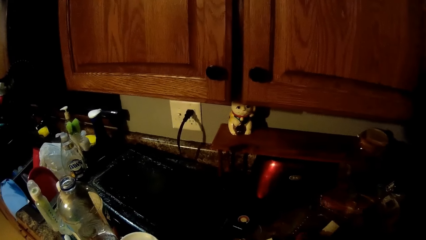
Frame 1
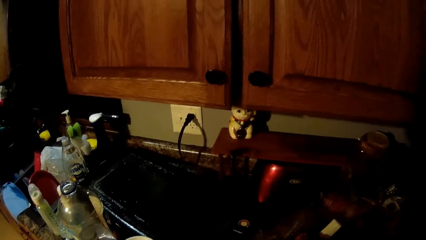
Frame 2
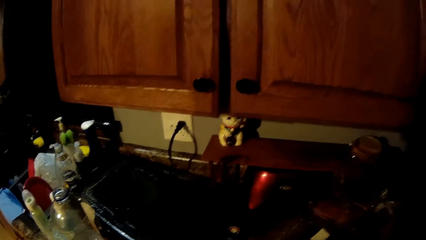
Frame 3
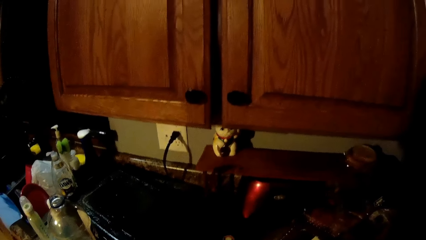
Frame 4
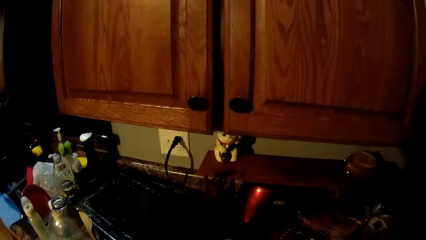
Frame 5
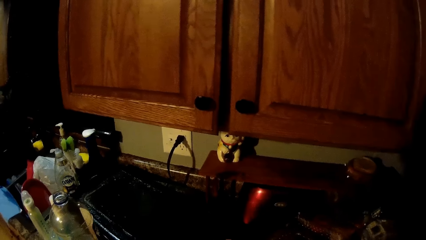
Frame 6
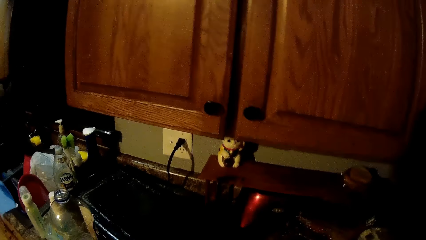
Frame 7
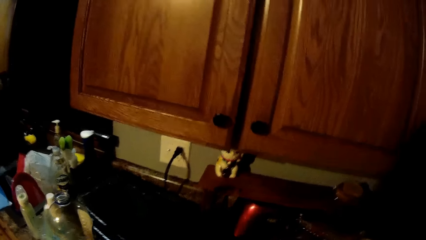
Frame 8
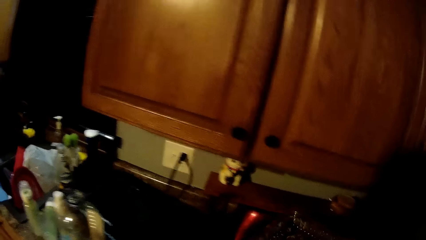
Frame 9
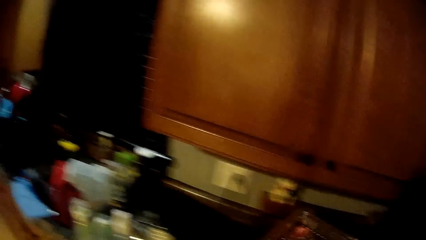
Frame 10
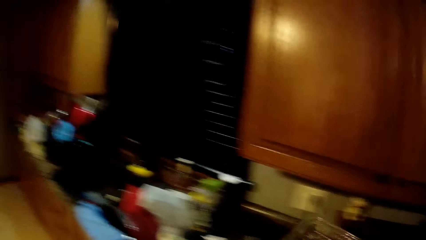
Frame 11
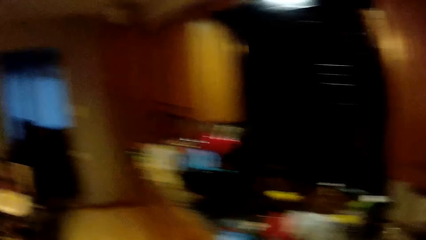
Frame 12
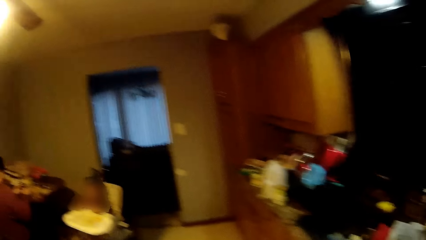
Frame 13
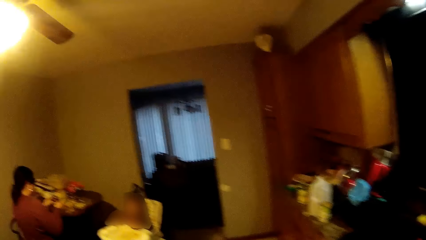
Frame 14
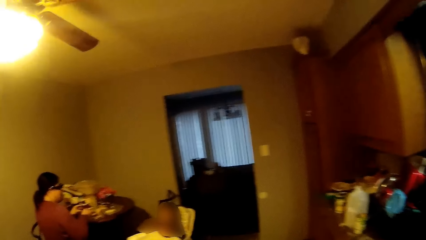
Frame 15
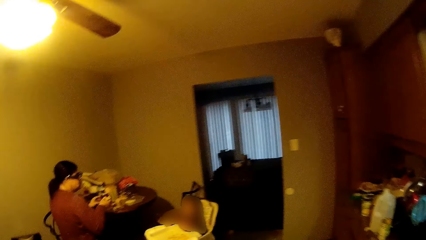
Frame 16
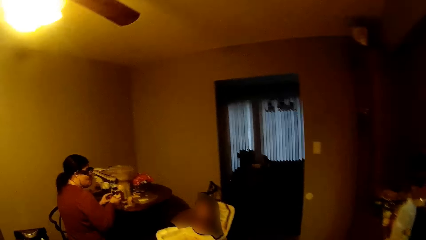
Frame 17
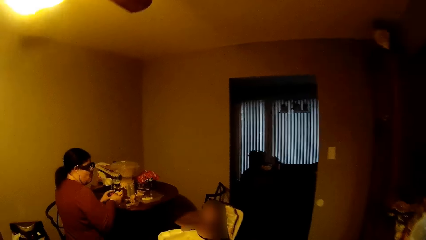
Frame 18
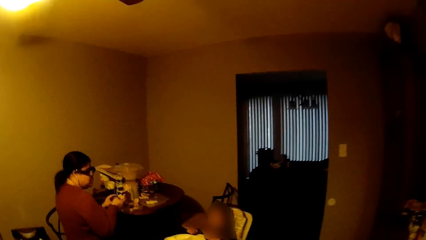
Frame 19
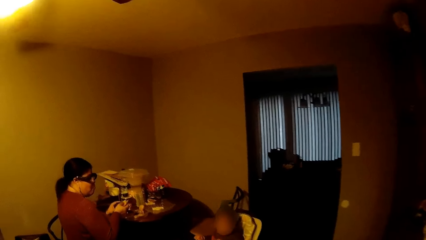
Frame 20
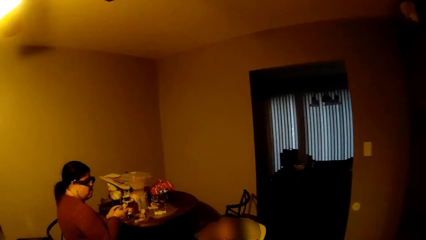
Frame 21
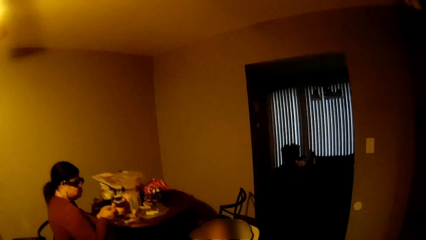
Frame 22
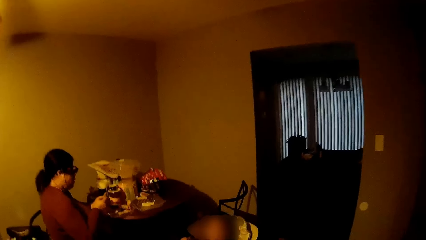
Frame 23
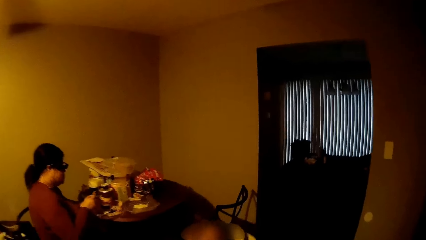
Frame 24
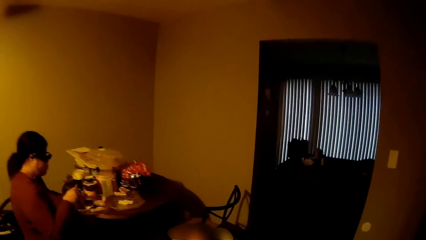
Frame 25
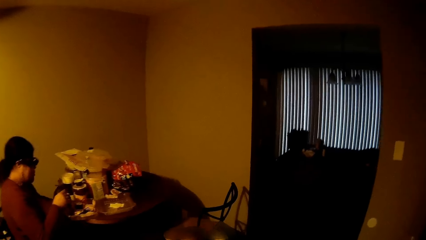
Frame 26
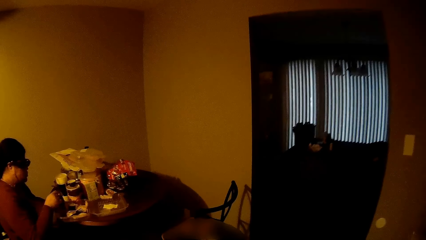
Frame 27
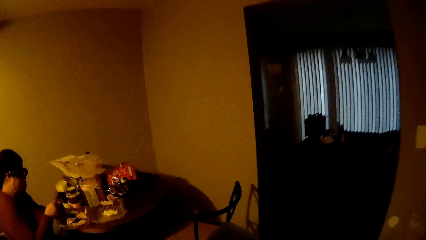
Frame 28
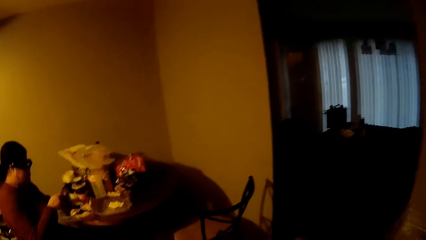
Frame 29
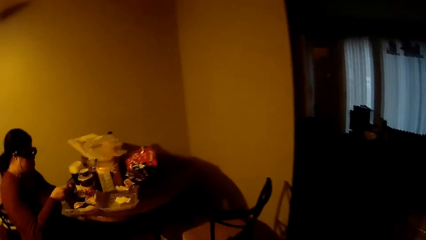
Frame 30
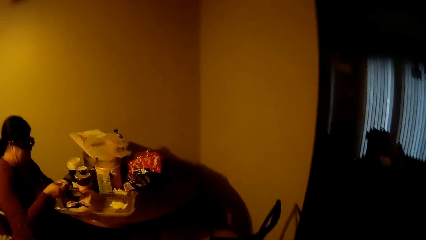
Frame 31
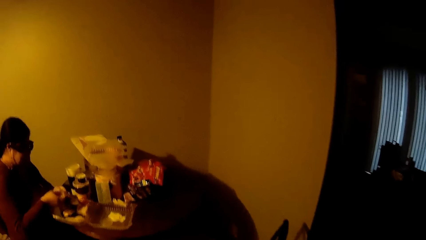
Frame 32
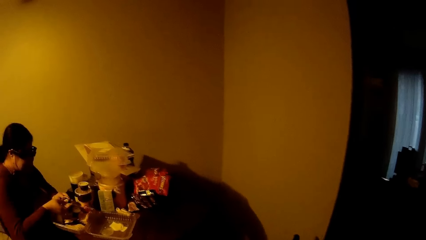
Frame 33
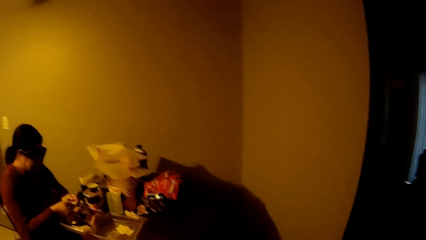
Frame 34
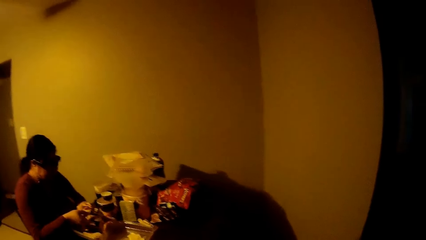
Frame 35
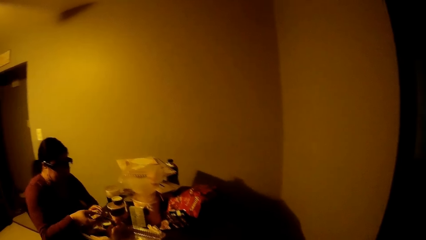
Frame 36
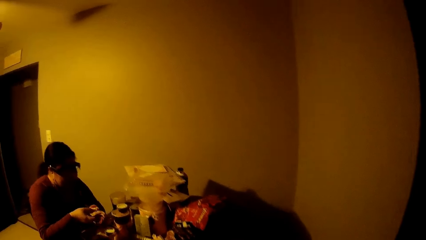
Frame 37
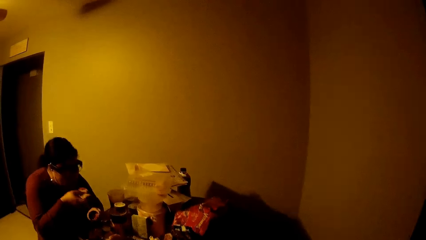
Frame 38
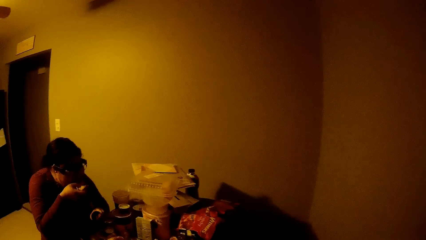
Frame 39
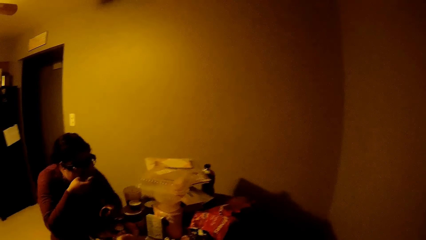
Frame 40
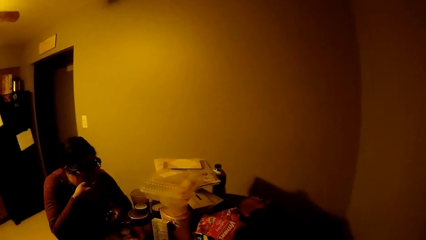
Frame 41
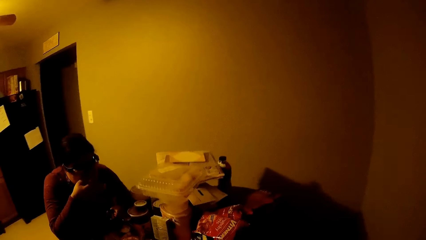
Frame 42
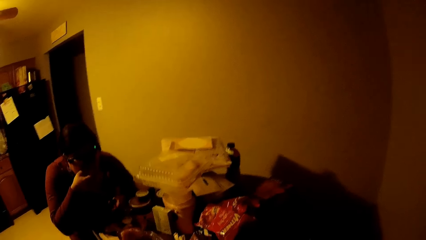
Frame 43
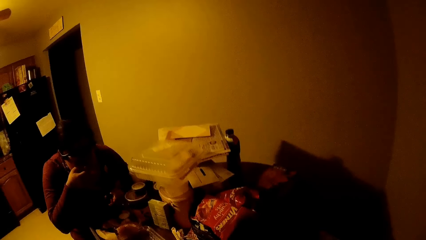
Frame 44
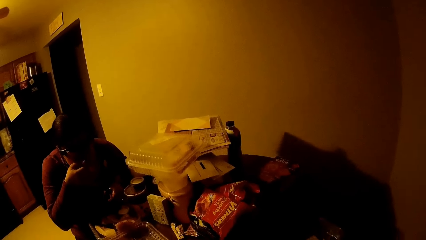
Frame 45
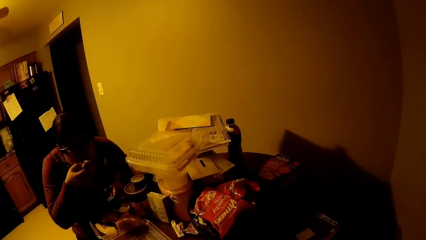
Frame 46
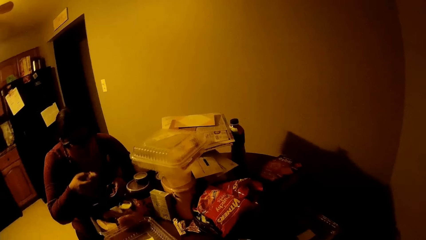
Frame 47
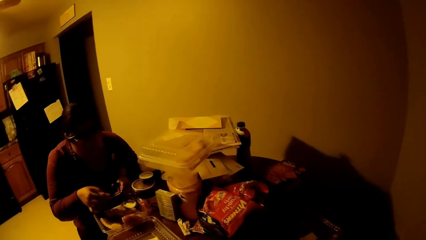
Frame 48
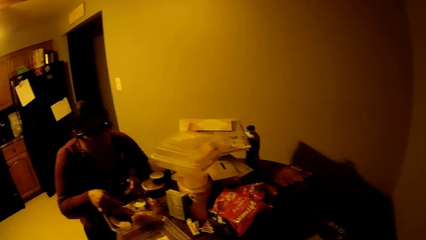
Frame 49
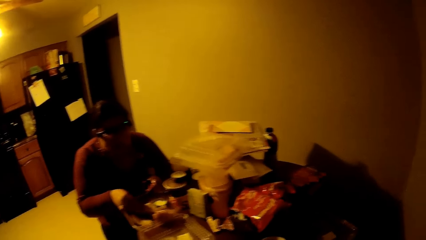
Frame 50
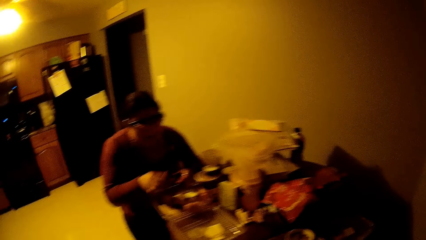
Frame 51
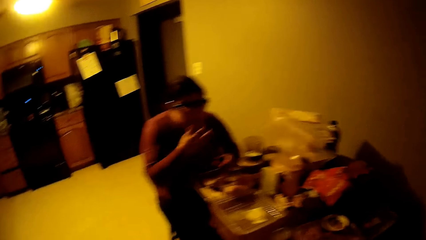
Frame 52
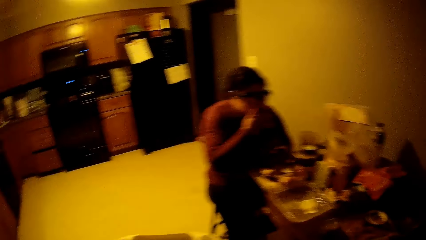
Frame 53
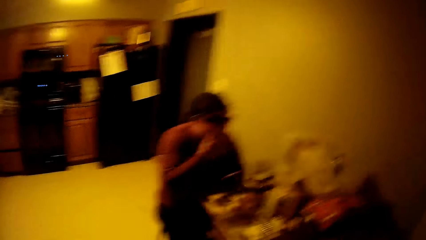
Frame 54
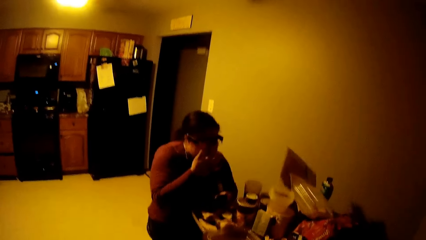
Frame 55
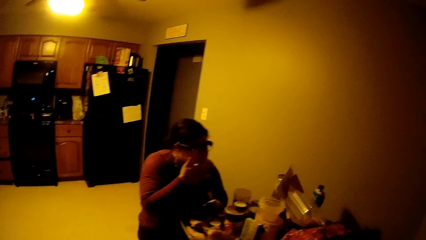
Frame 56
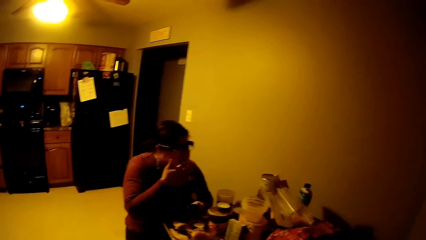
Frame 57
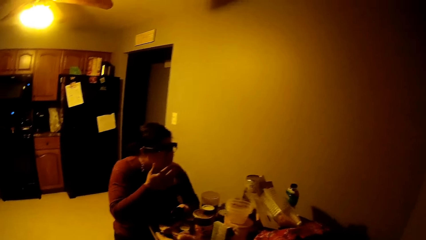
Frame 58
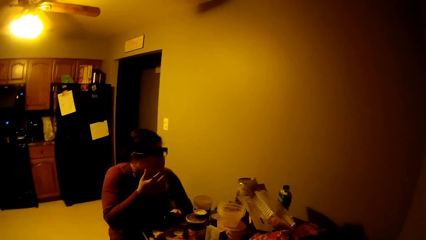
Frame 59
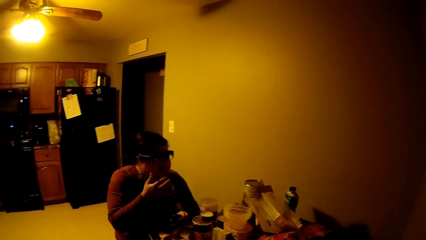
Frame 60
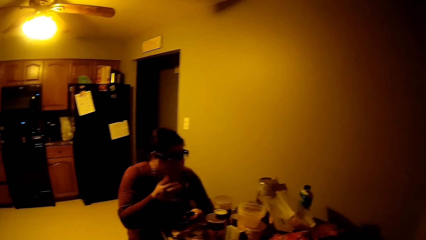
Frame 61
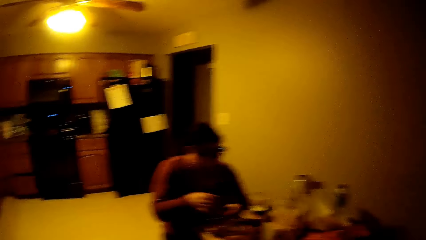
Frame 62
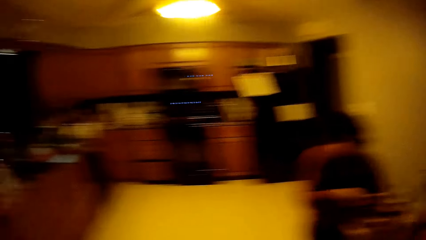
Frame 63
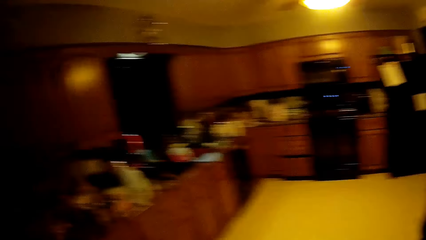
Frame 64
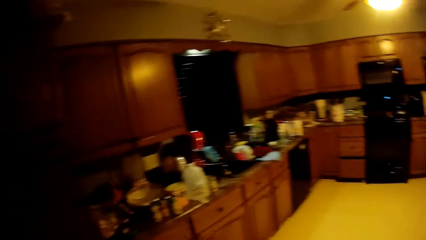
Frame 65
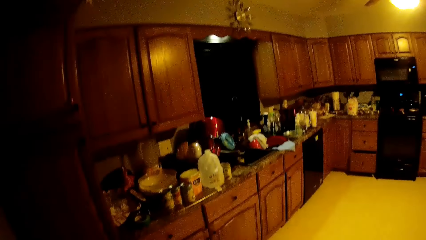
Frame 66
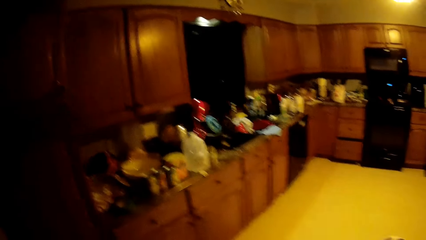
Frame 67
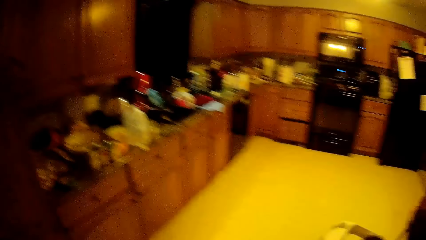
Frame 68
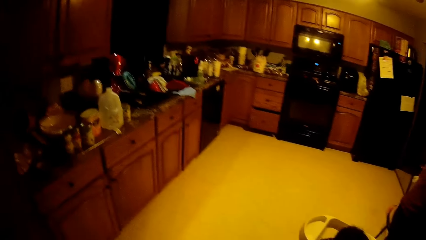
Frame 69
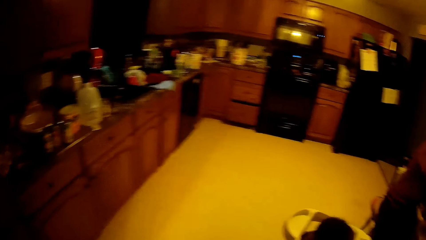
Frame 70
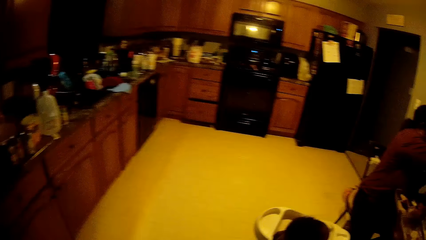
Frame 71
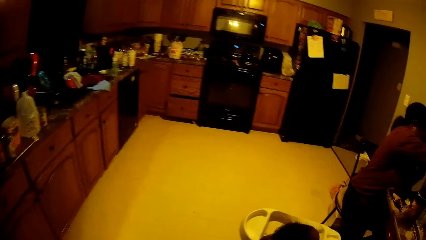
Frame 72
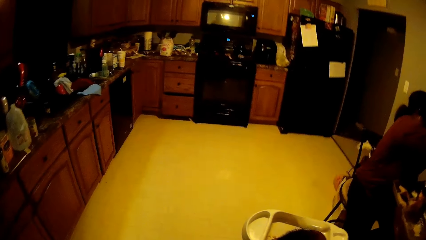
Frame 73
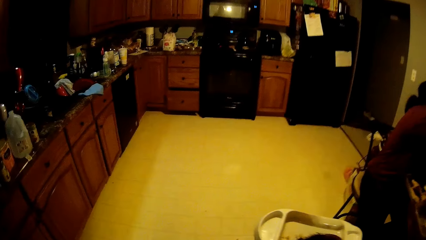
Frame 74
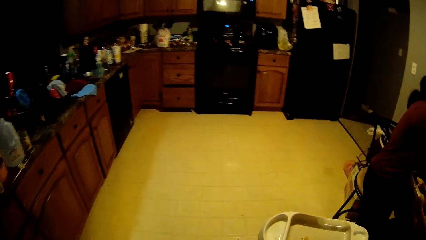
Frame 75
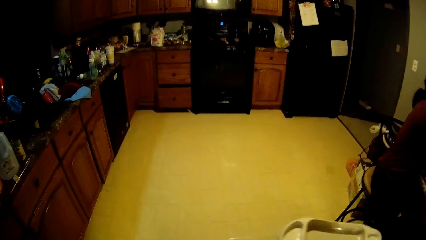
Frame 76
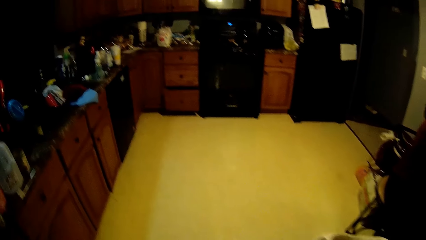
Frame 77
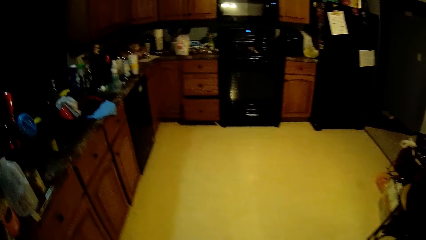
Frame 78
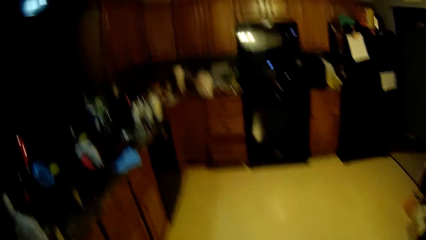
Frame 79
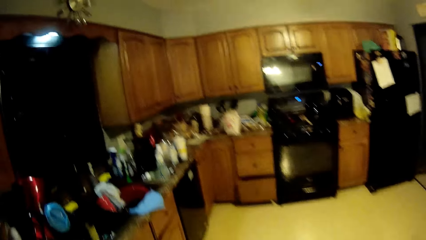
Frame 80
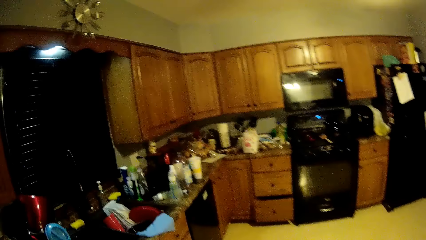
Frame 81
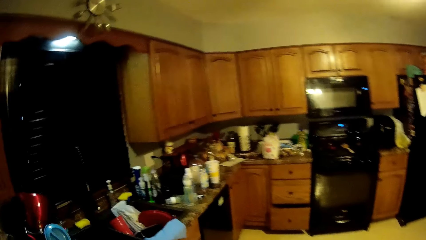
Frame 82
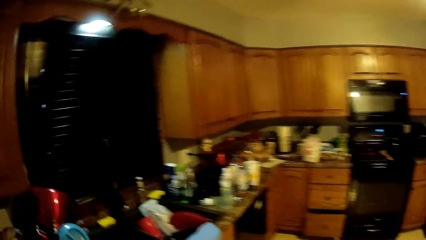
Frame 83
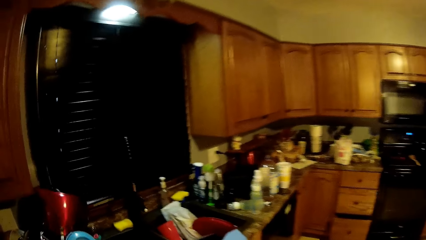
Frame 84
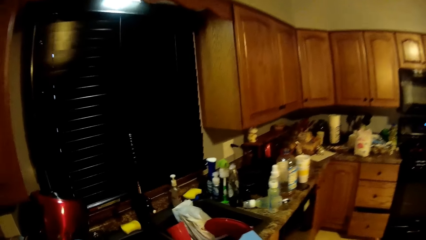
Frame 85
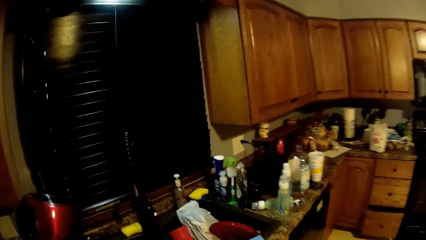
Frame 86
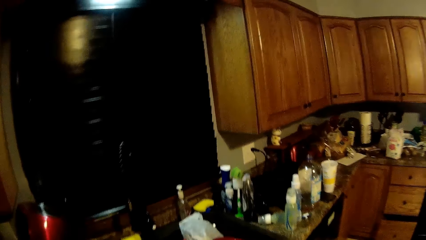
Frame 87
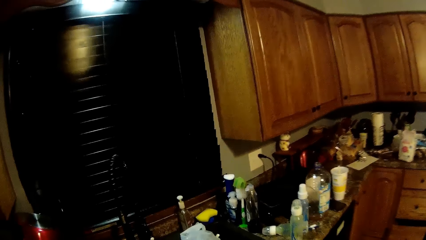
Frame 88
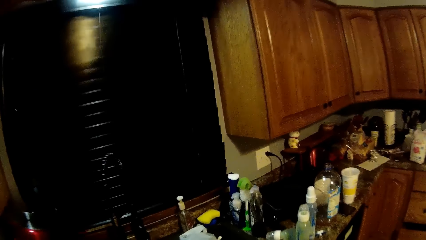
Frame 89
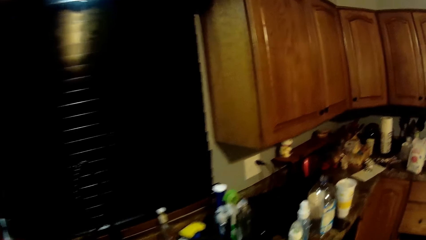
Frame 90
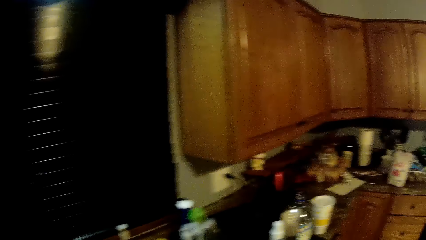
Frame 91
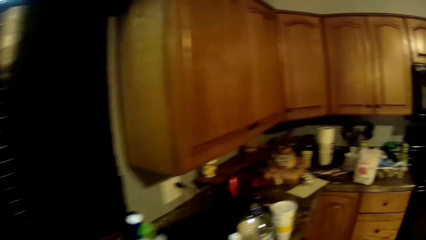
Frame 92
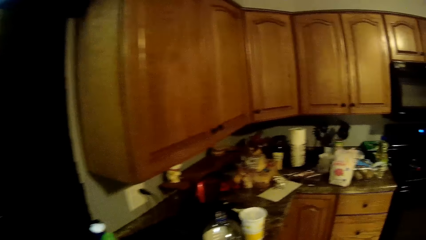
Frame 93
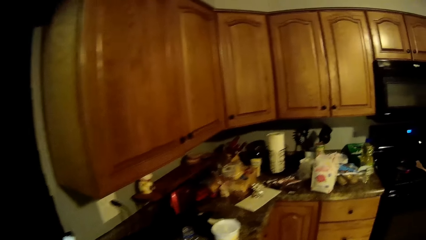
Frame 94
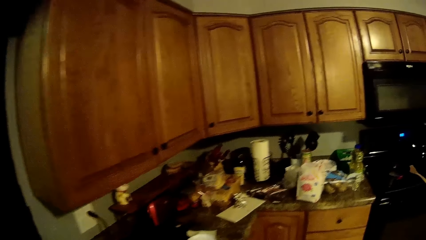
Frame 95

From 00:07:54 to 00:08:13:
The camera wearer picks up the plastic plate from the countertop with his right hand. He sings and walks to the table. A woman eats from a cup with her right hand. The woman puts a snack on the table with her right hand. The camera wearer places food on the table. The woman licks her right finger. The camera wearer walks to the sink.
